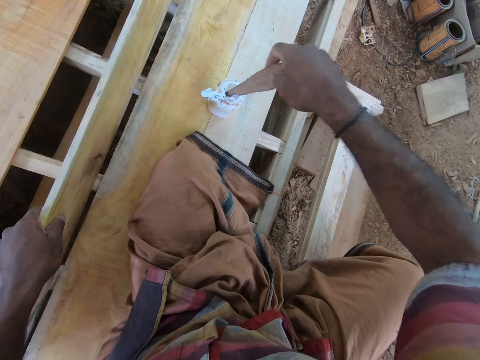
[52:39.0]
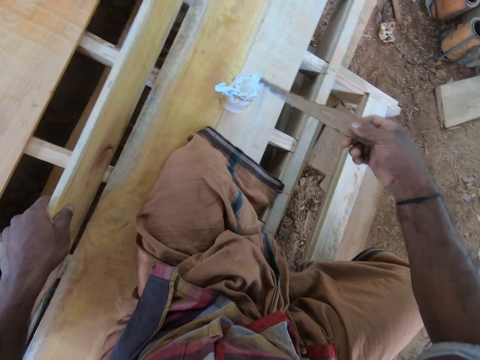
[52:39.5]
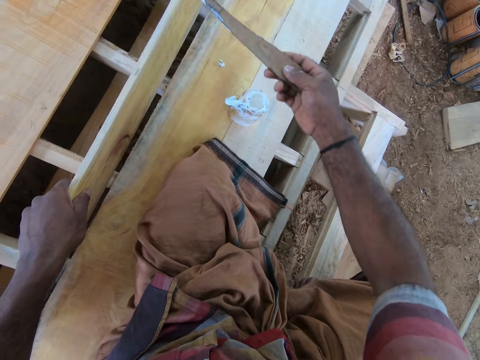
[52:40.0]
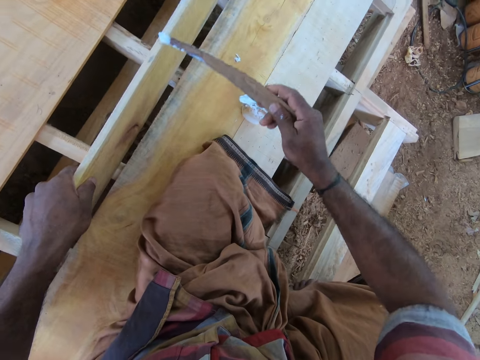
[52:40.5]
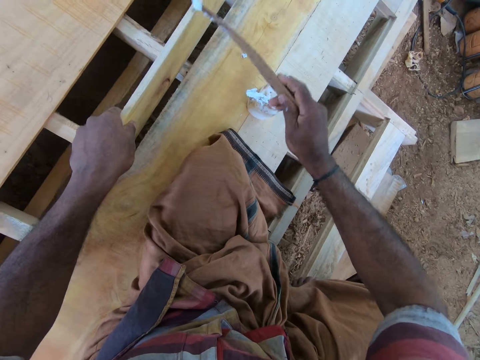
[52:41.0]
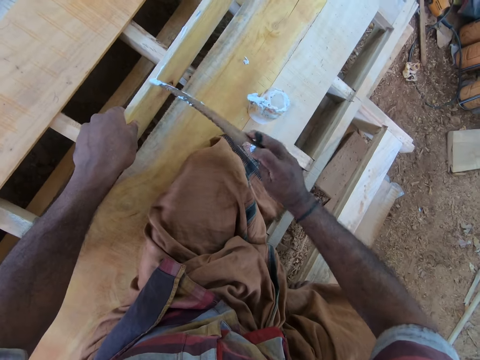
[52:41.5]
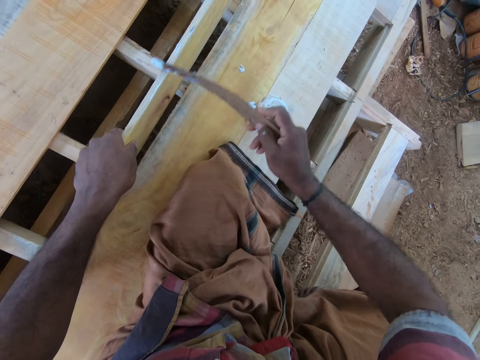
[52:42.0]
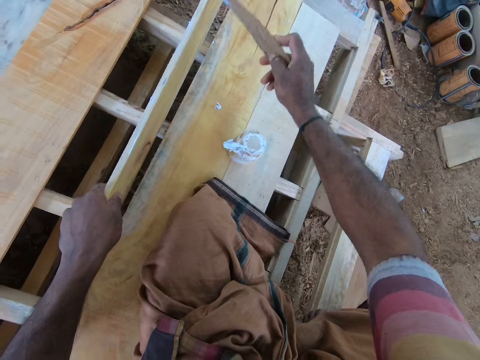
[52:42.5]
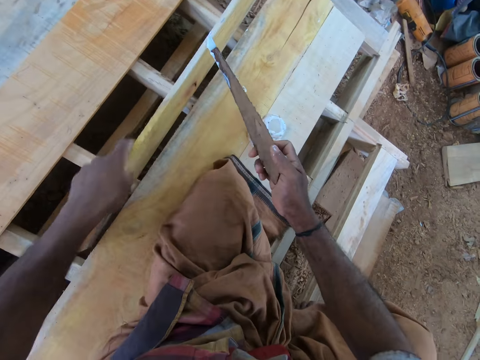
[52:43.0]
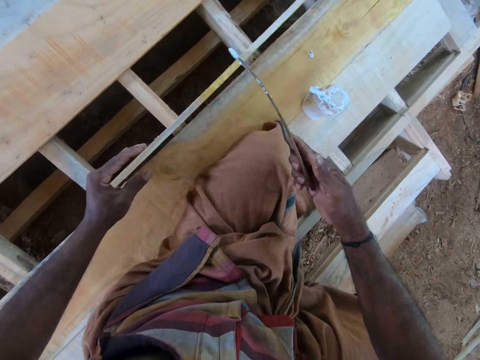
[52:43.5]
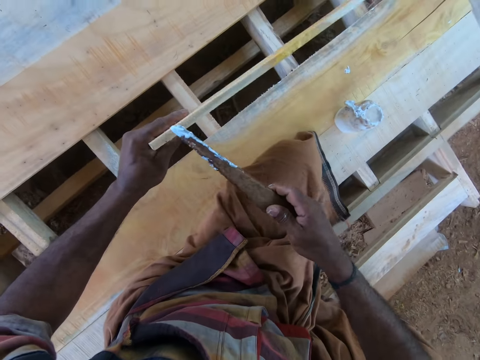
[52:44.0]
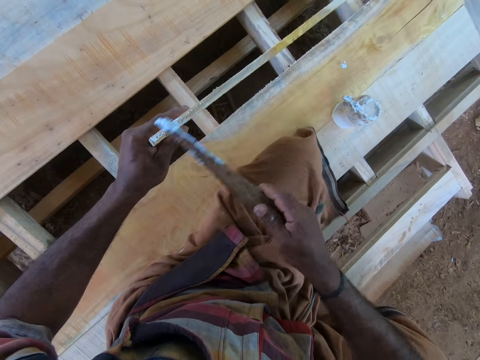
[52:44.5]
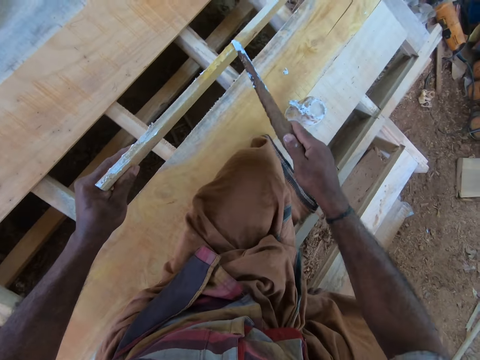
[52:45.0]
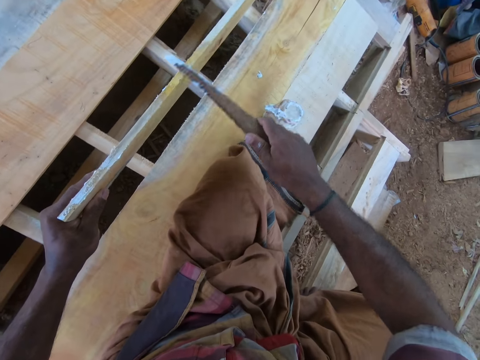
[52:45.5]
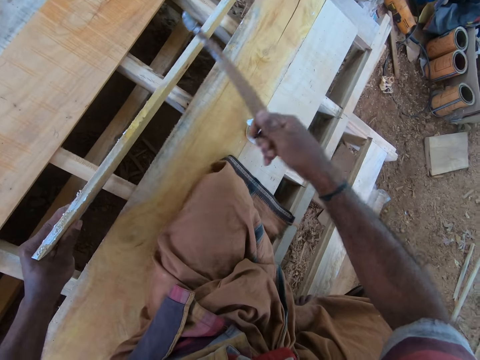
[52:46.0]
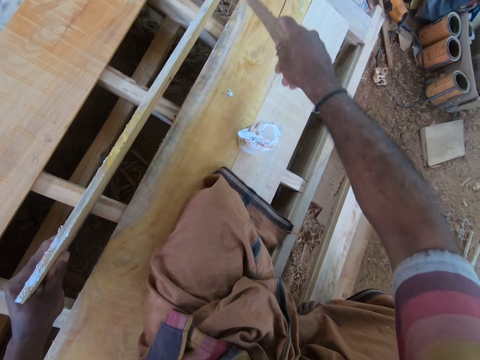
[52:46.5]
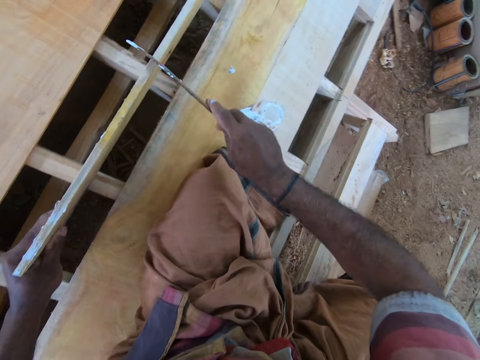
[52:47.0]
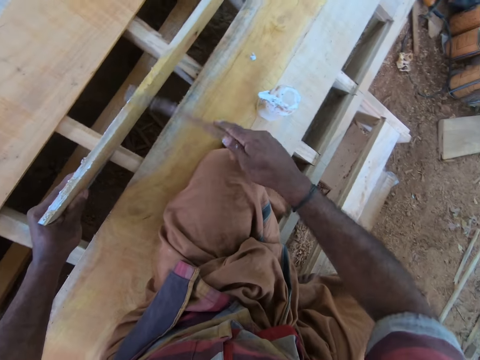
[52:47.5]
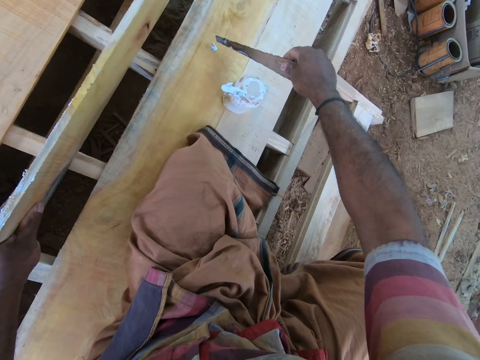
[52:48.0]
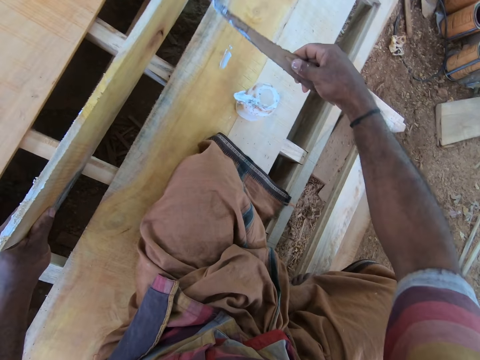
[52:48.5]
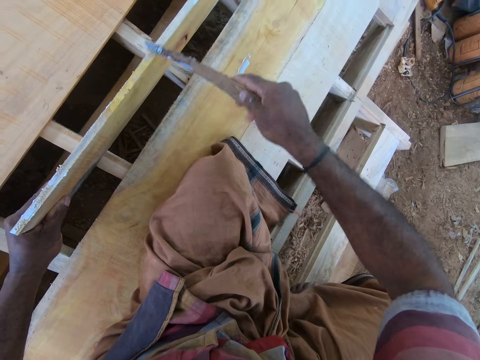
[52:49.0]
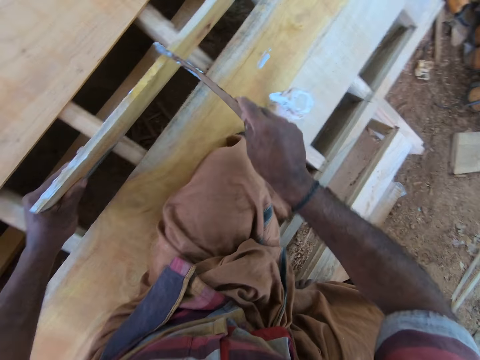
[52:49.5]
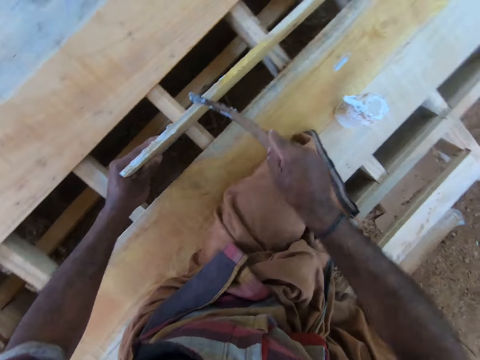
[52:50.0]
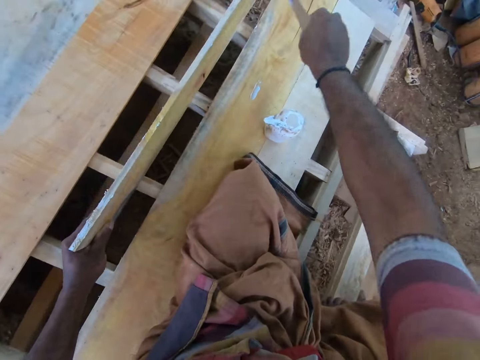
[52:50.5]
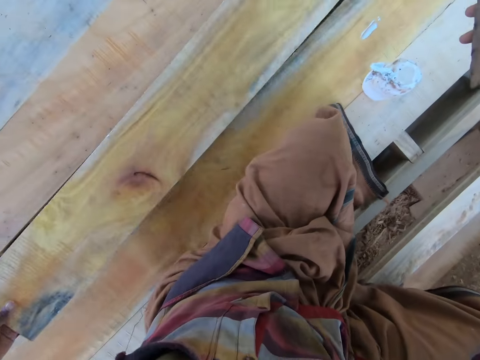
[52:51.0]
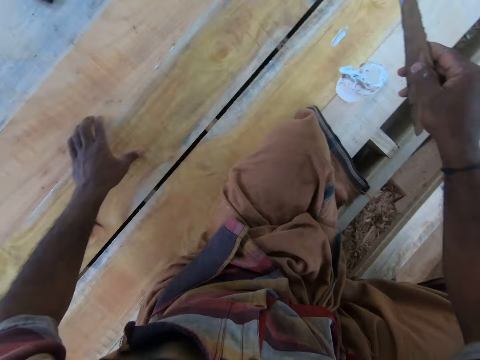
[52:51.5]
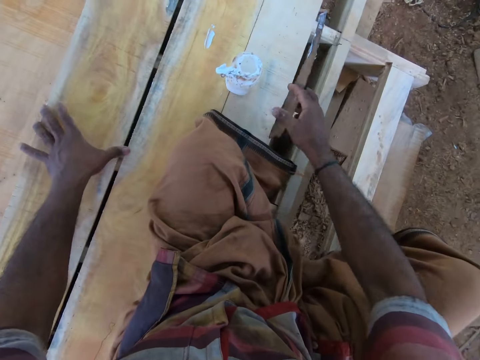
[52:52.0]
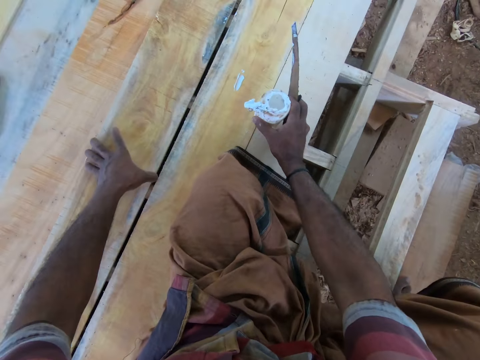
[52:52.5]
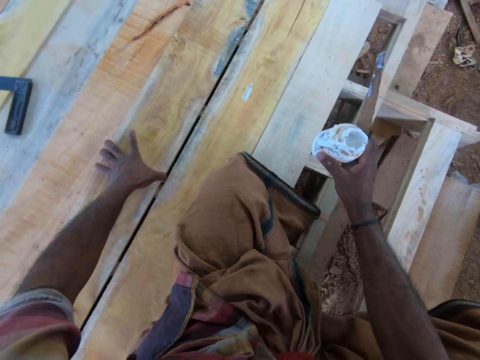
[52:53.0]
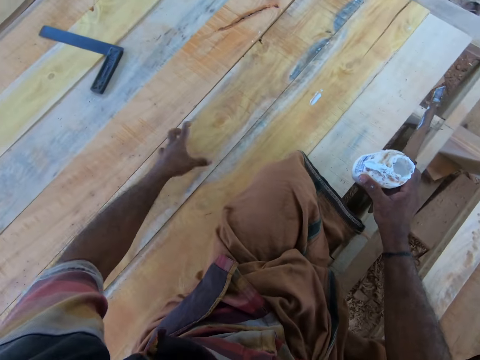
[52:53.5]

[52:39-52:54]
The camera wearer takes from the glue container with the piece of wood in his right hand. He applies the glue on the plank with the piece of wood in his right hand. He takes the glue from the plank with the piece of wood in his right hand. He applies the glue on the plank with the piece of wood in his right hand. He drops the plank on the wood pallet with his left hand. He pulls the wood. He adjusts the plank on the wood pallet with his left hand. He picks the glue container from the wood pallet with his right hand.

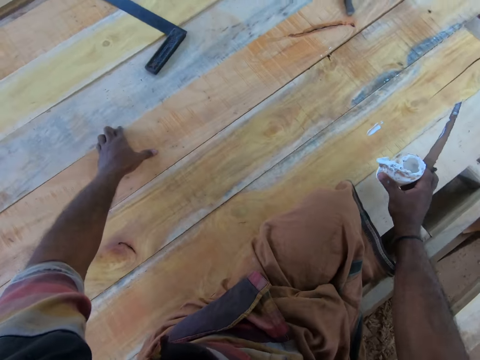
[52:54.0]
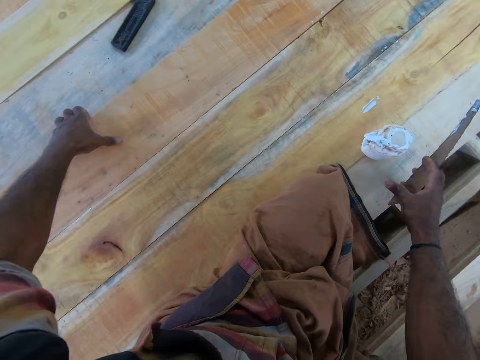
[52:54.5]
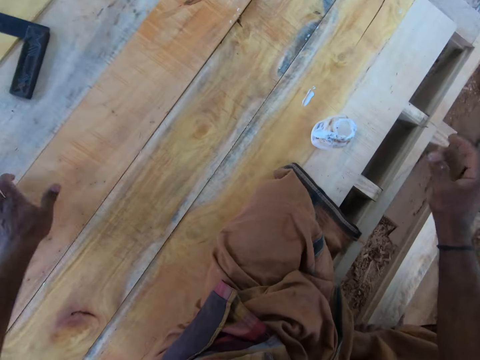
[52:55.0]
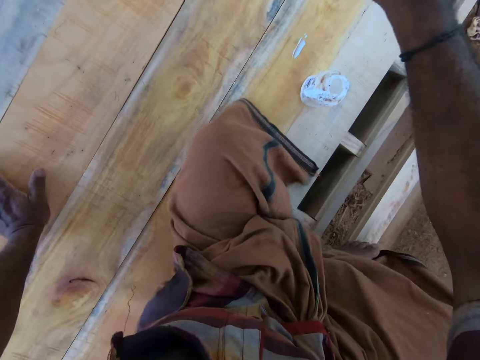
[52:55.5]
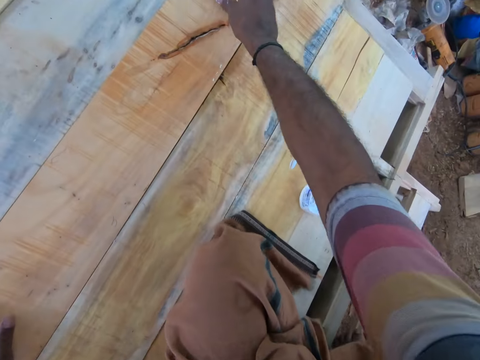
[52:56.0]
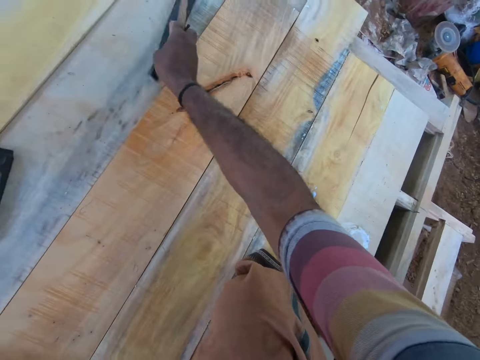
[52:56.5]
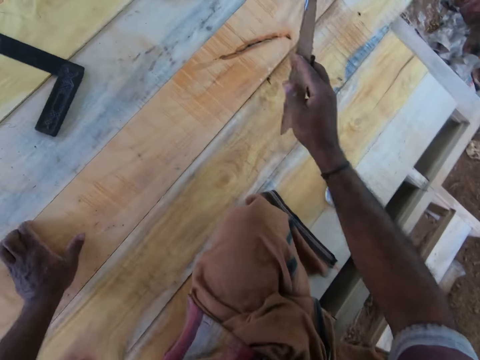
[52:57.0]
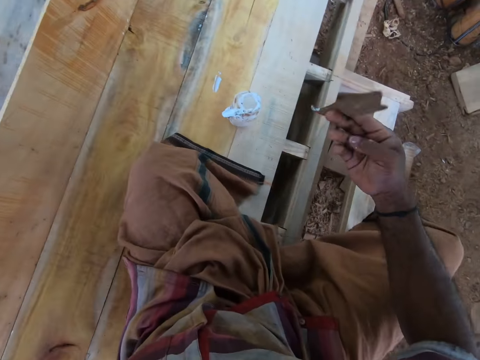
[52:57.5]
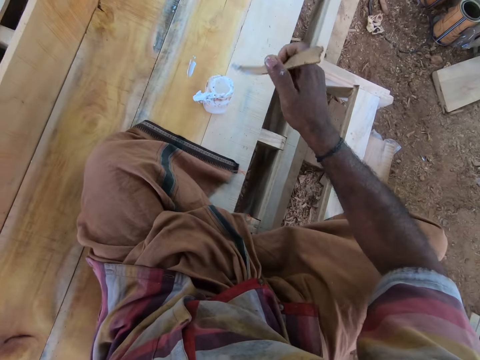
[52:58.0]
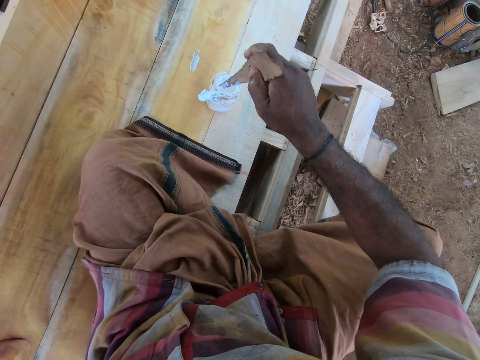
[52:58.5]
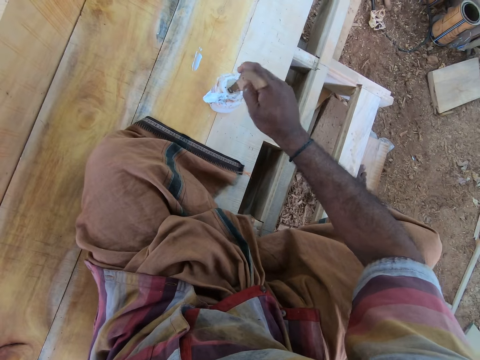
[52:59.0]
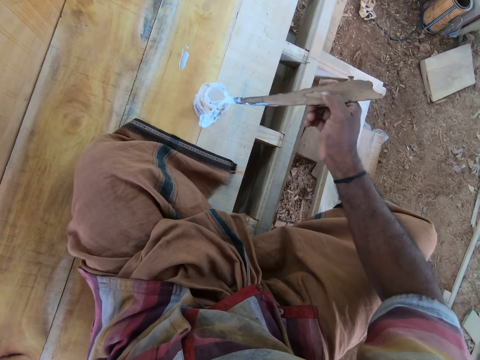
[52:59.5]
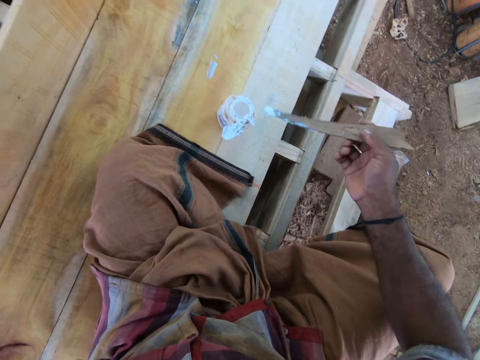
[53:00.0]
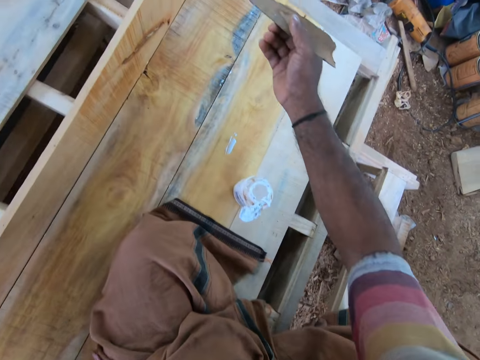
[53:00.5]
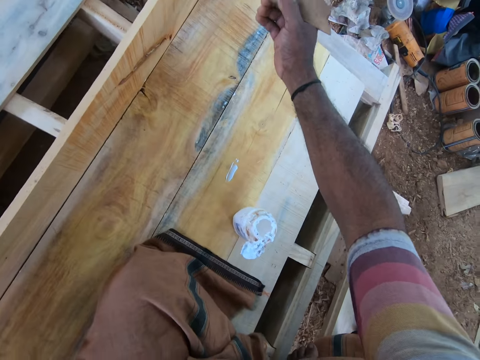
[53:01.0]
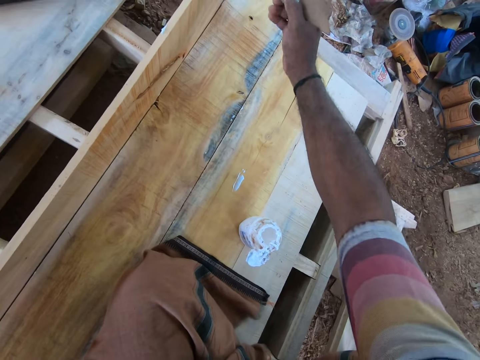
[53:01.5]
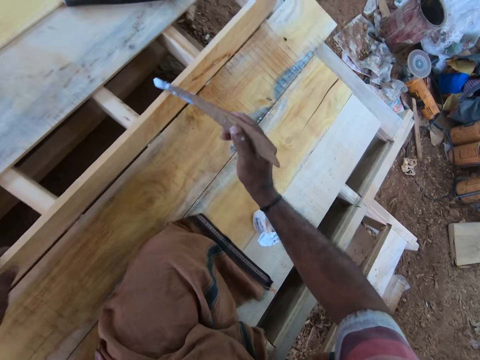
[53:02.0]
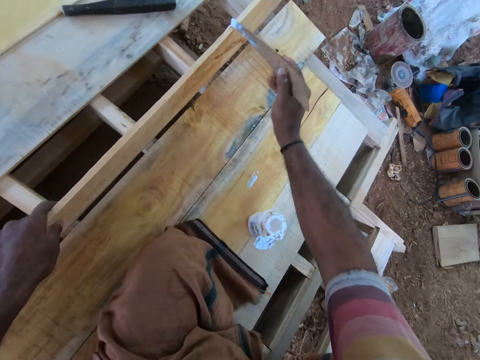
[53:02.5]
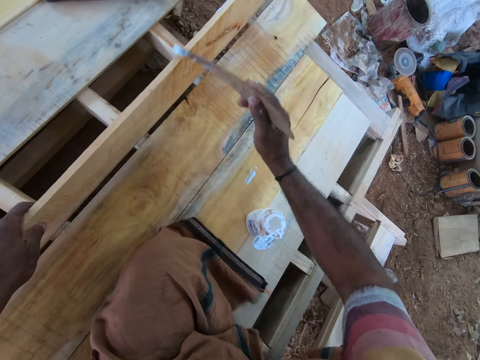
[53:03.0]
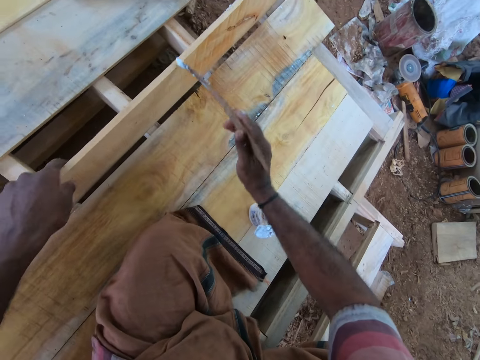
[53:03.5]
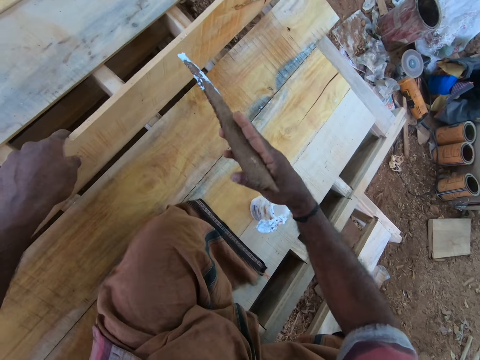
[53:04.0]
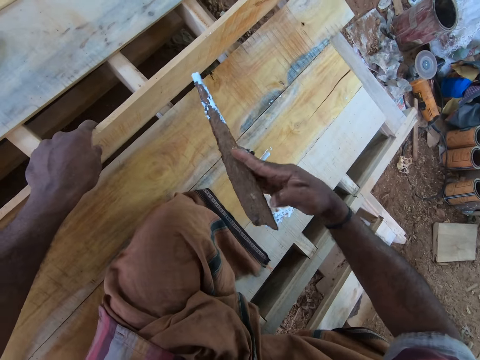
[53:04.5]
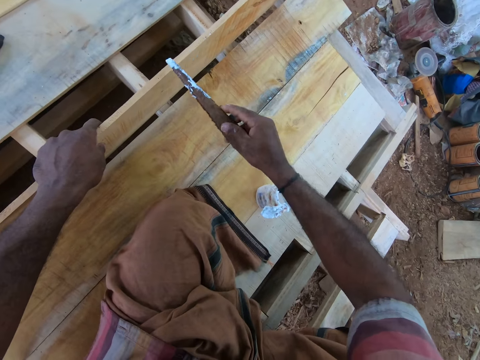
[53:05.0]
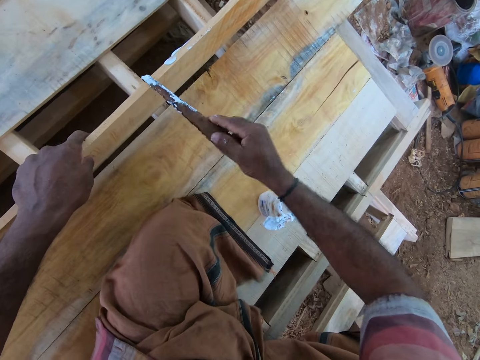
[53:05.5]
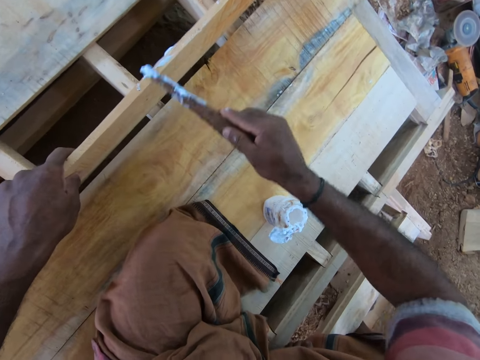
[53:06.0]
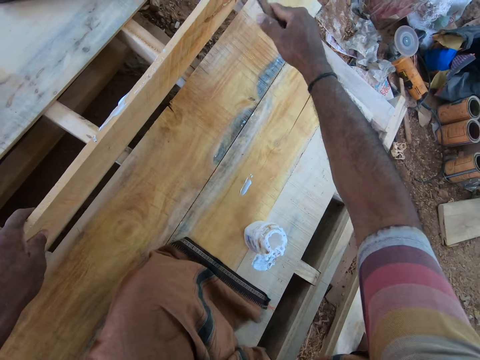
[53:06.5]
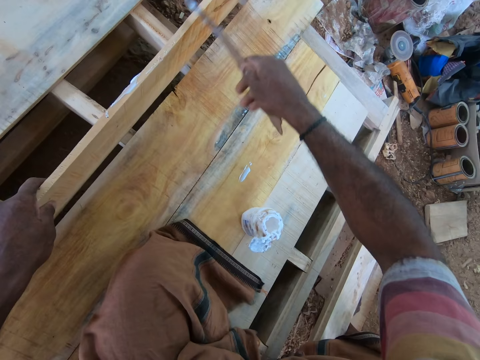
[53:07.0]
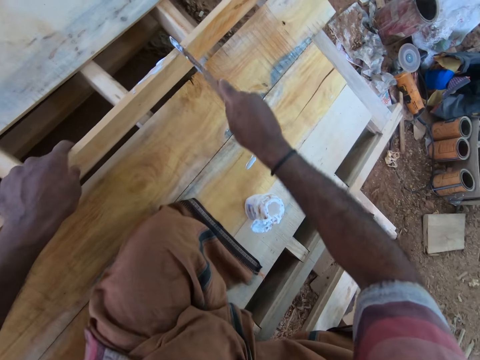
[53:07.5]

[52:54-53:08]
The camera wearer drops the glue container on the wood pallet with his right hand. He adjusts the plank on the wood pallet with his left hand. He drops the wood. He moves a metal on the wood pallet with his right hand. He picks the plank from the wood pallet with his left hand. He takes from the glue container with the piece of wood in his right hand. He applies the glue on the plank with the piece of wood in his right hand.
